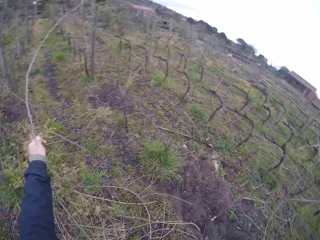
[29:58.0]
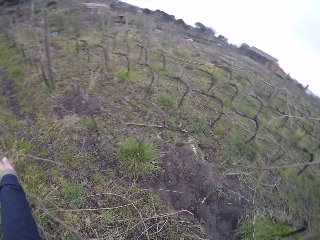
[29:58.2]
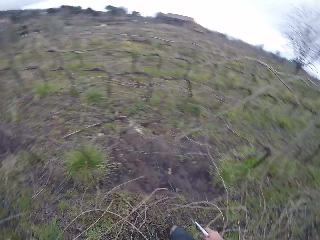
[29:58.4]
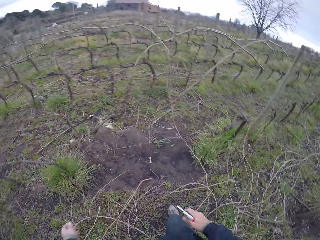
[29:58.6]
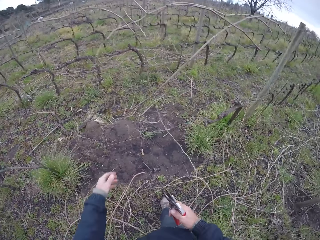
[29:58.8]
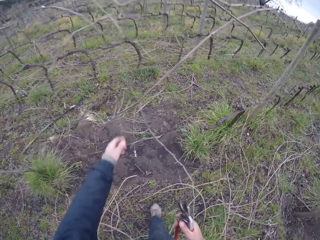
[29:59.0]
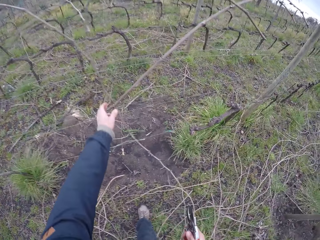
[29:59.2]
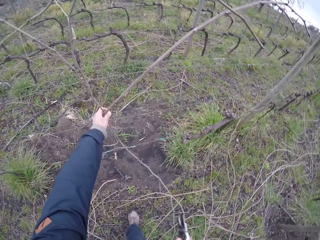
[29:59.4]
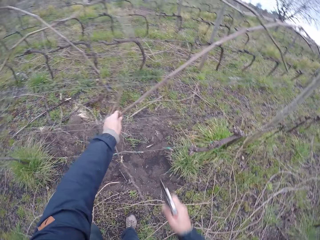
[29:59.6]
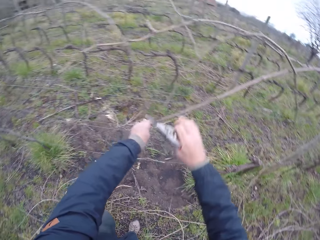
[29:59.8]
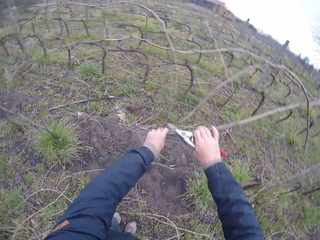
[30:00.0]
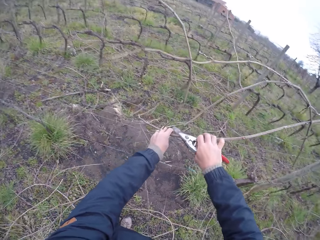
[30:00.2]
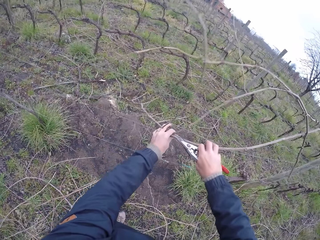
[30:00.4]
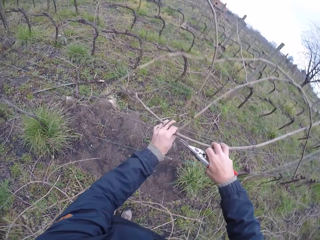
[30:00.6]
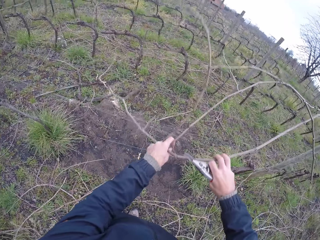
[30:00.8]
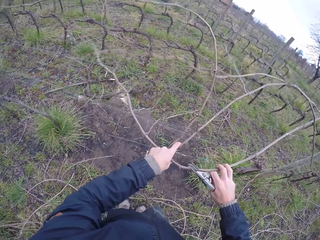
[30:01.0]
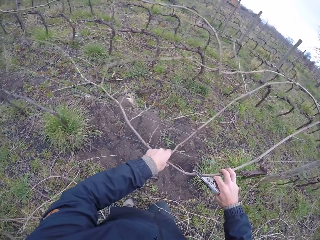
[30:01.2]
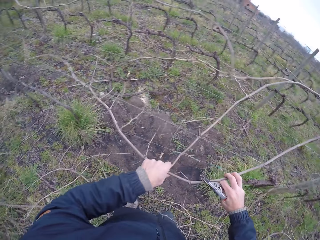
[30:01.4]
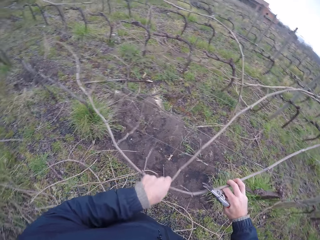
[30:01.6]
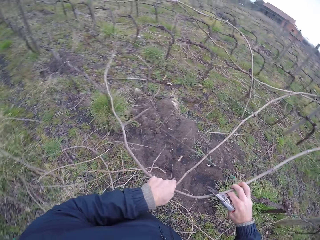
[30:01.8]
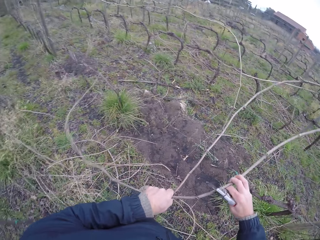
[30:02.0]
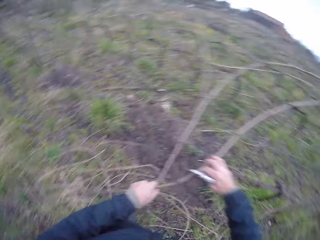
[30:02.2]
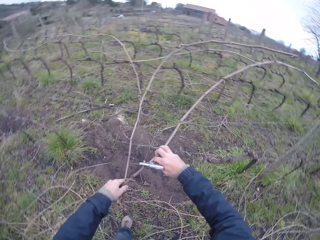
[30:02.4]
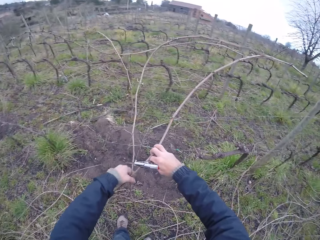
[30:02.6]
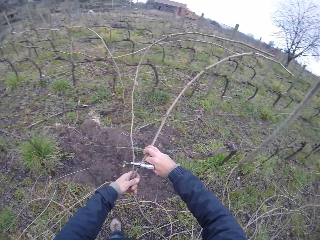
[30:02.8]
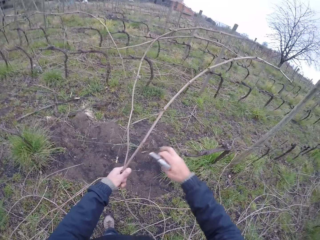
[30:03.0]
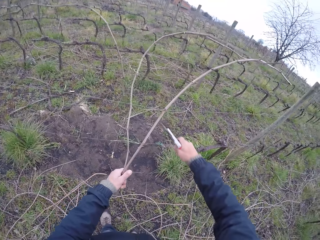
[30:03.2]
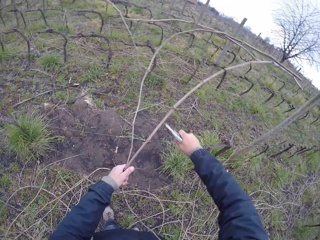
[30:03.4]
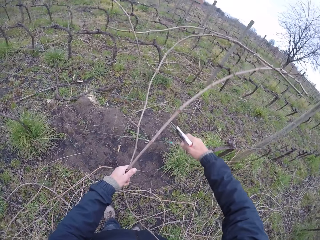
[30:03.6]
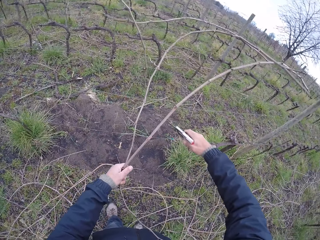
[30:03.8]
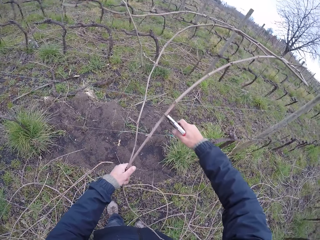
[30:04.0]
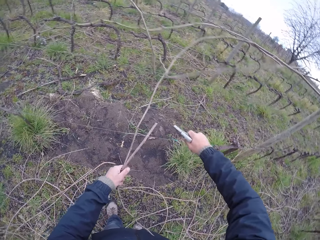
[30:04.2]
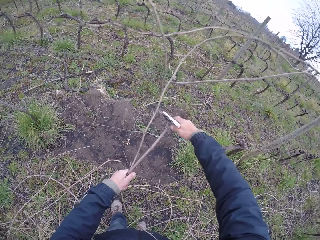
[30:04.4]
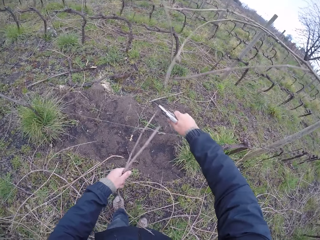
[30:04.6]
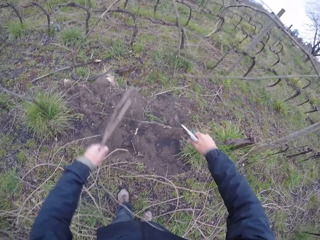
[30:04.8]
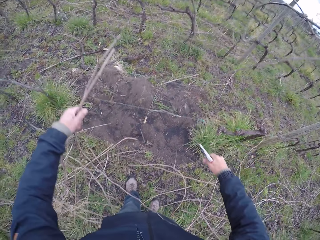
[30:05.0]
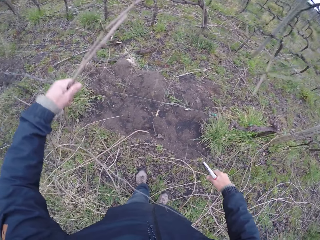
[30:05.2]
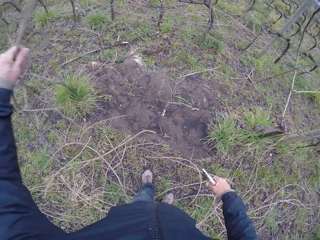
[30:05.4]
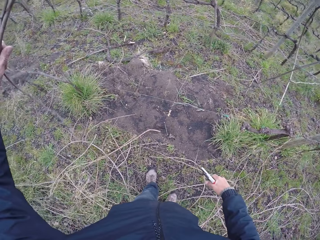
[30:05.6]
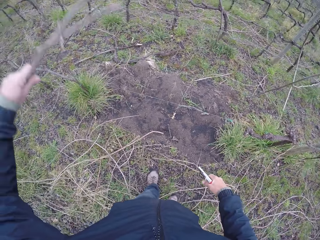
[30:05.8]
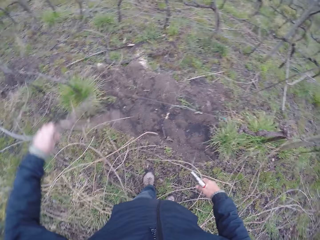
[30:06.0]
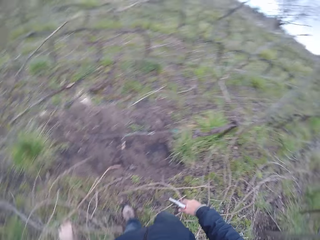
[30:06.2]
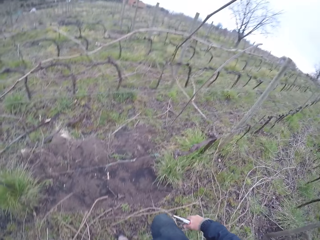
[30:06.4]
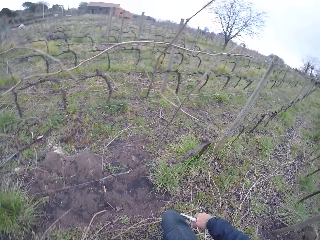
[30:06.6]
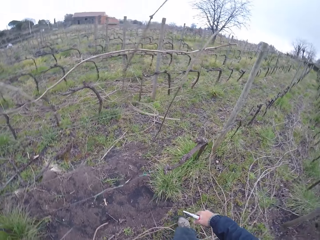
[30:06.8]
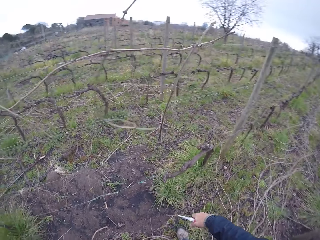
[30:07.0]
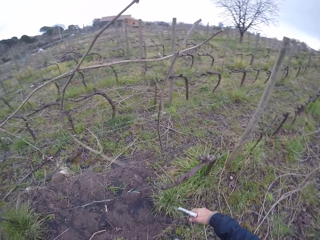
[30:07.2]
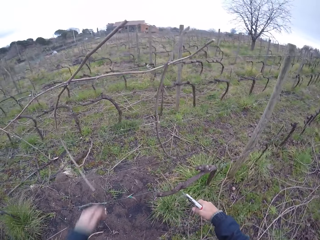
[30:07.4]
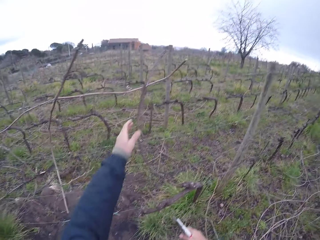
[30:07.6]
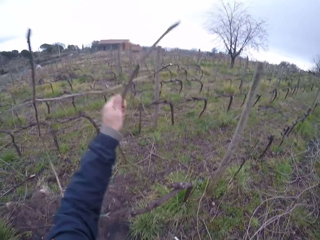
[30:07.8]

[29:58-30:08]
The camera wearer puts down branches. She pulls a tree branch with her left hand. She picks the branches. She cuts the tree branch with the pair of secateurs in her right hand. She puts down the branches.

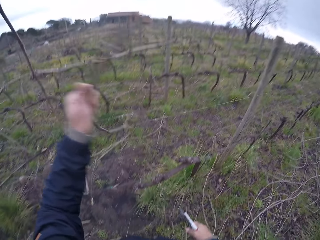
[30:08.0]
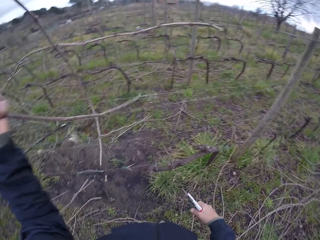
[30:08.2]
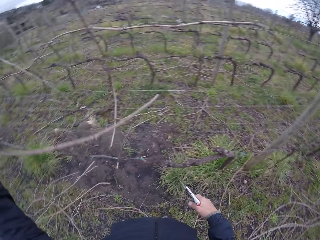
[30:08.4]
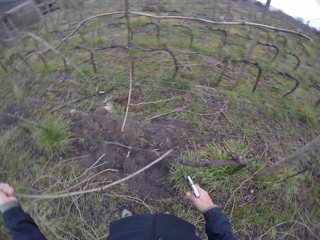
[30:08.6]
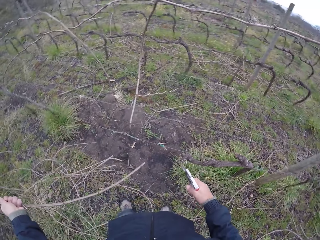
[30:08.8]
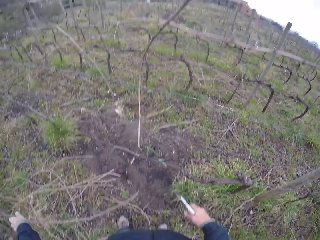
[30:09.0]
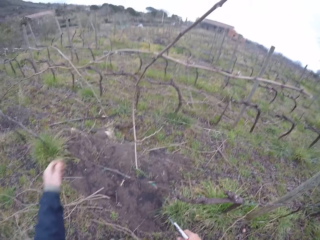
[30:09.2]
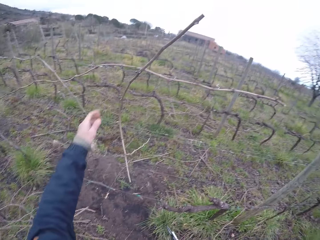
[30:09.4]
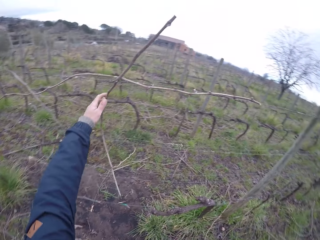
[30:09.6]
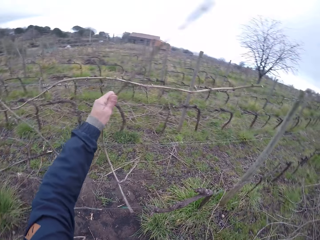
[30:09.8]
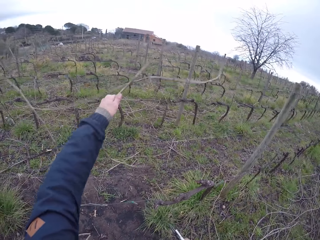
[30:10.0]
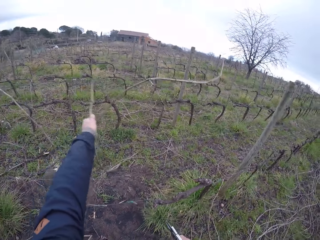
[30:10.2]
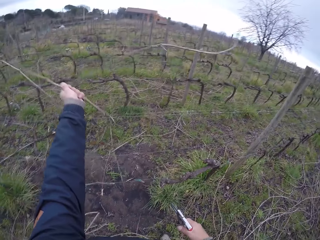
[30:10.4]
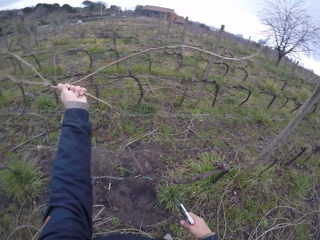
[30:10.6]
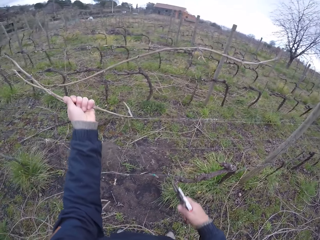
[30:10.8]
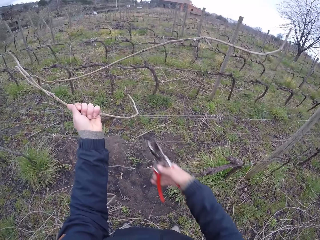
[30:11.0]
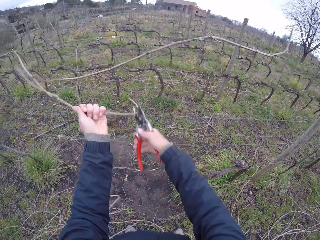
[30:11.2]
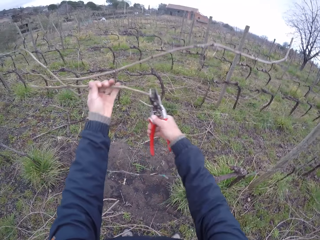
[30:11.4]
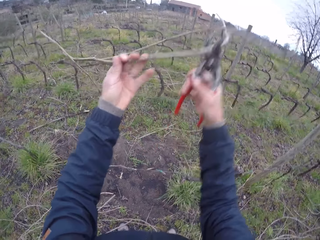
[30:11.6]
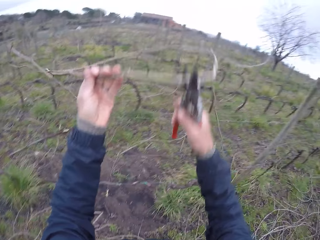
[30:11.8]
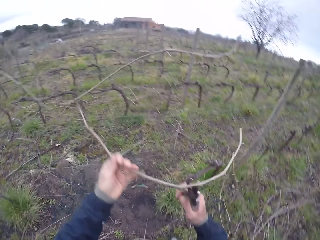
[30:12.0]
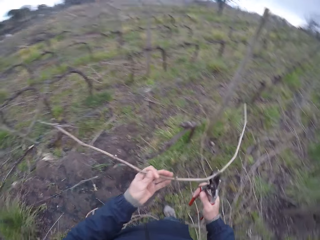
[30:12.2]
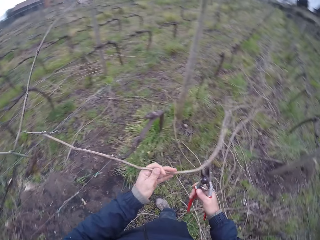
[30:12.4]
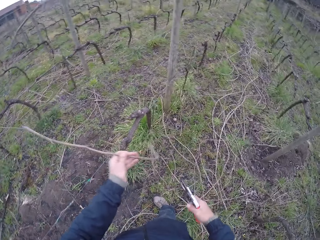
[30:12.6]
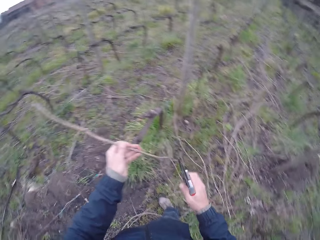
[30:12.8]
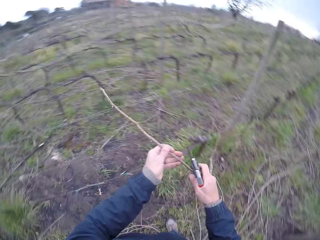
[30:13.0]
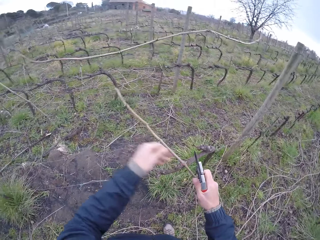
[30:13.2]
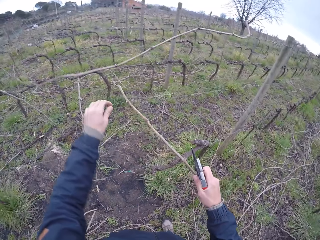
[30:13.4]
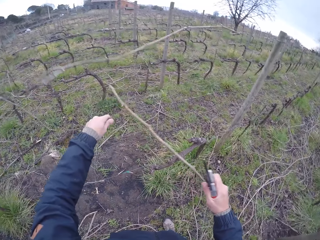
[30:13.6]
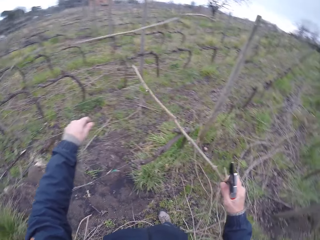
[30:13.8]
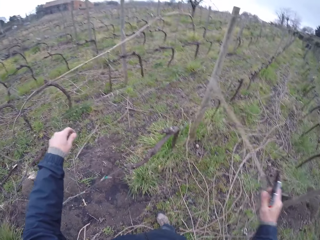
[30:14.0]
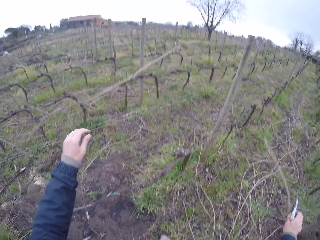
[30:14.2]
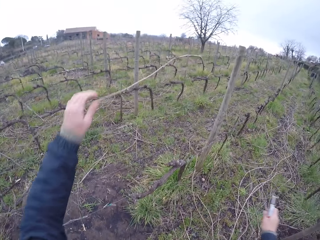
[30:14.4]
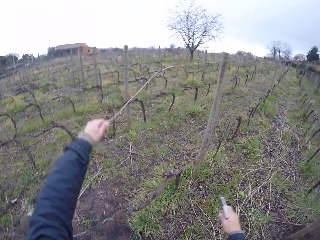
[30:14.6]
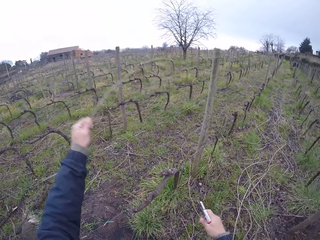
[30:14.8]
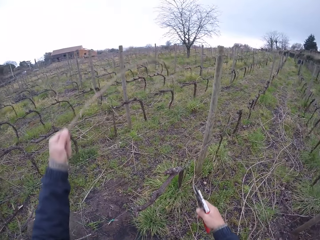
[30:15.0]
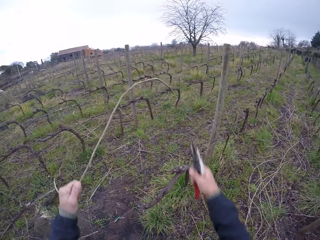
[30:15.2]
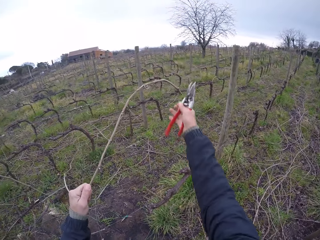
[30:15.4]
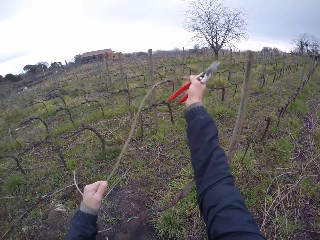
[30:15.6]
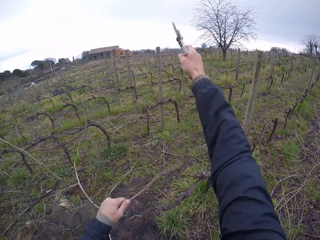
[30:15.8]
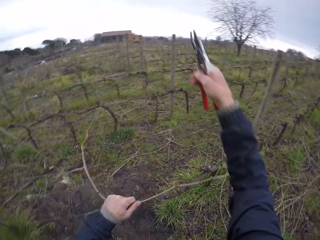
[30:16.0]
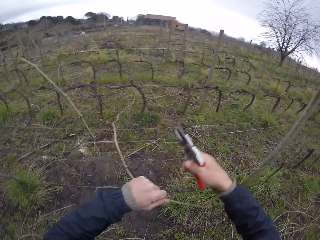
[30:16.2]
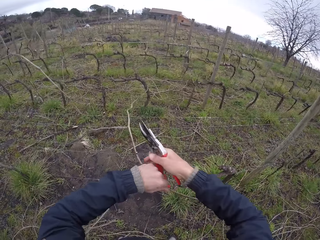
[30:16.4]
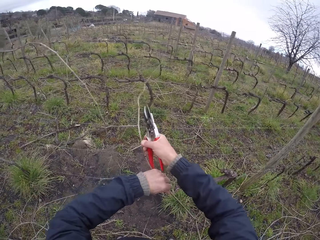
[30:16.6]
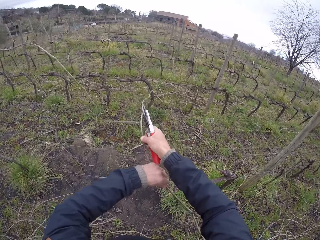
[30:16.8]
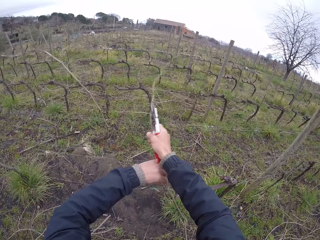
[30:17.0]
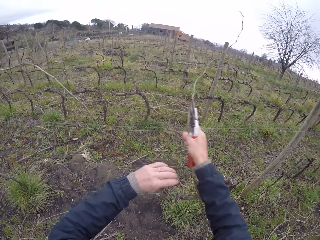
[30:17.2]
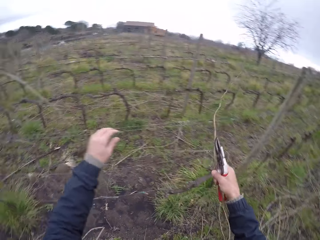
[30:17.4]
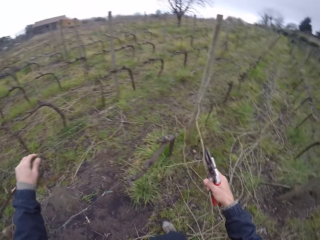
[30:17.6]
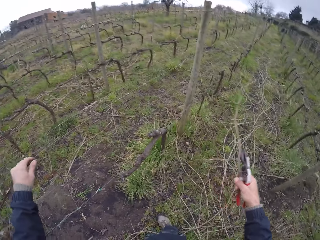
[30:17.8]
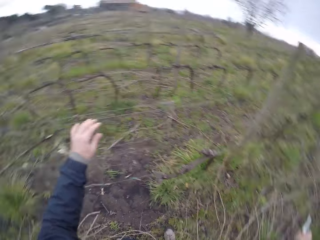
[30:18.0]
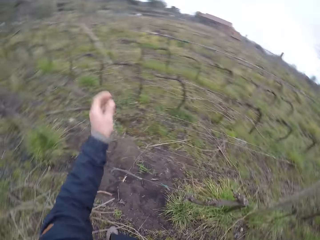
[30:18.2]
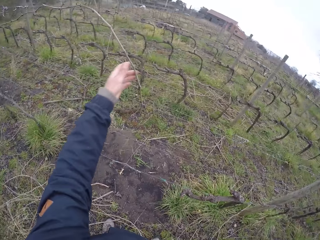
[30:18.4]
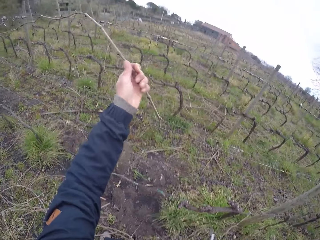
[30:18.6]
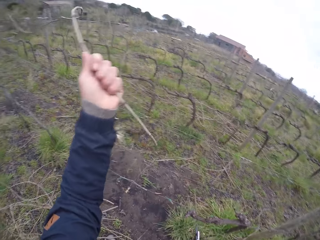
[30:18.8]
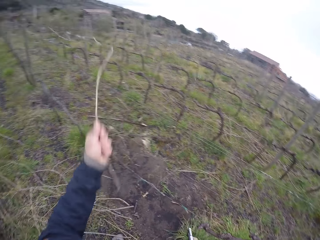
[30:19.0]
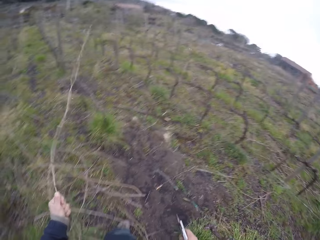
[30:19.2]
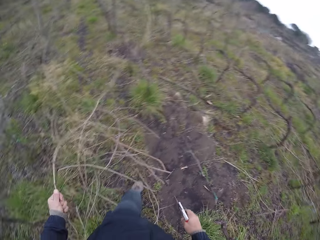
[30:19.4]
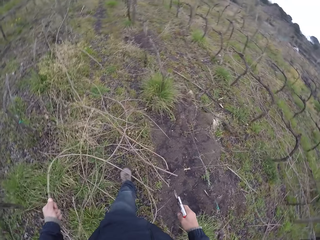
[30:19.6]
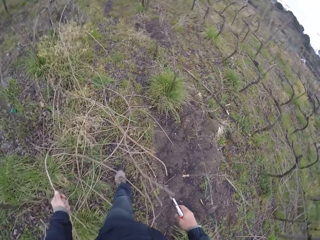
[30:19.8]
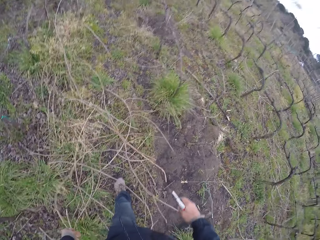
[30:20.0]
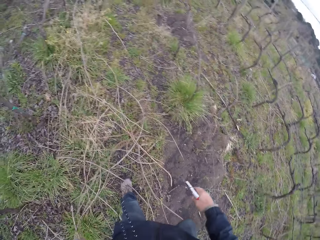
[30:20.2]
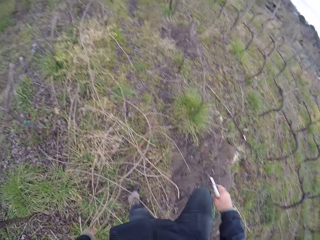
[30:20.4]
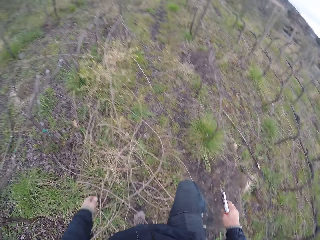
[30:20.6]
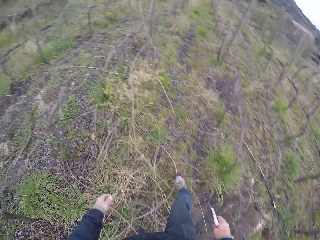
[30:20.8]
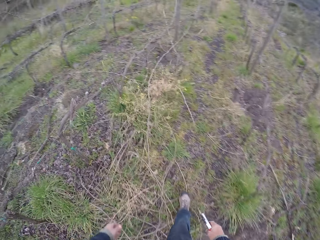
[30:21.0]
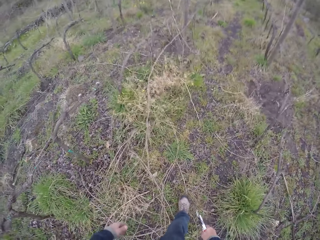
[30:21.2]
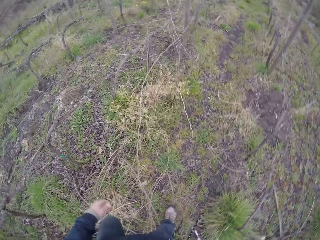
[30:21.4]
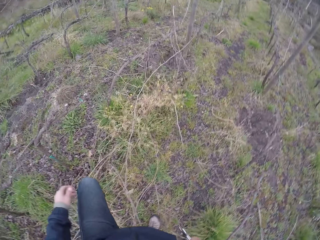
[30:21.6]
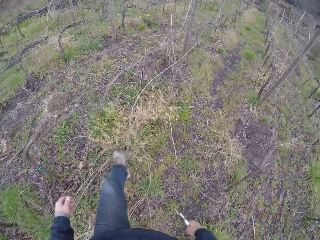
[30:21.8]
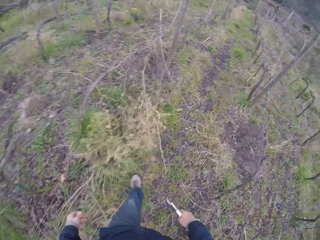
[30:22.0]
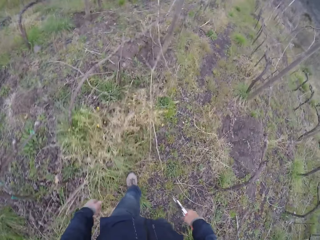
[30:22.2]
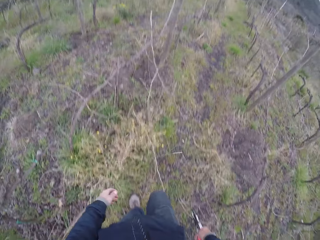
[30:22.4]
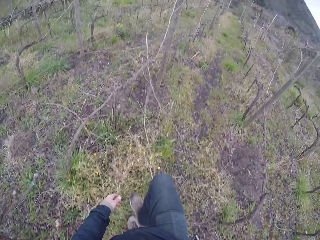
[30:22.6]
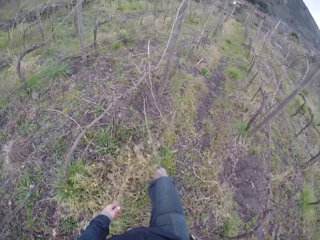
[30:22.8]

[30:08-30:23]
The camera wearer pulls a tree branch with her left hand. She picks branches and puts down the branches. She pulls the tree branch with her left hand. She picks the branches. She cuts the tree branch with the pair of secateurs in her right hand. She pulls the tree branch with her left hand. She picks the branches. She picks the branches again. She puts down the branches and walks.
